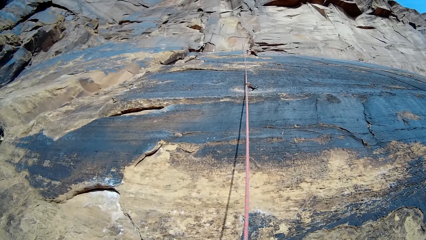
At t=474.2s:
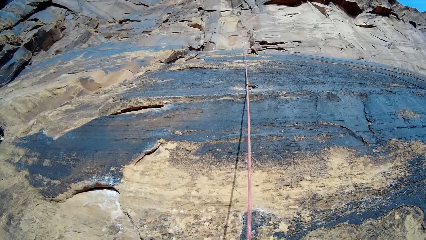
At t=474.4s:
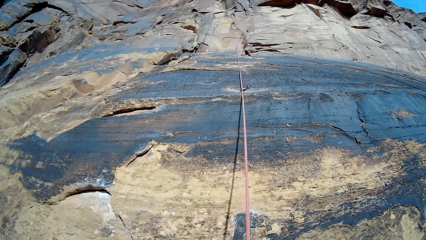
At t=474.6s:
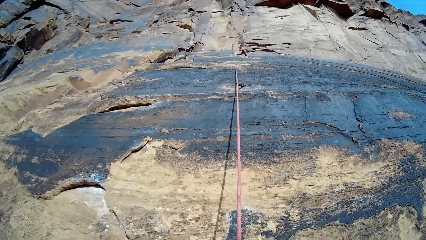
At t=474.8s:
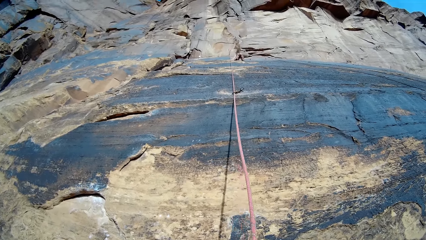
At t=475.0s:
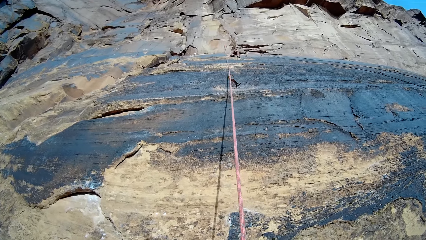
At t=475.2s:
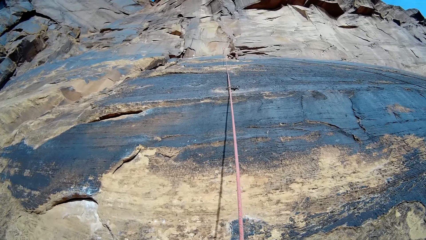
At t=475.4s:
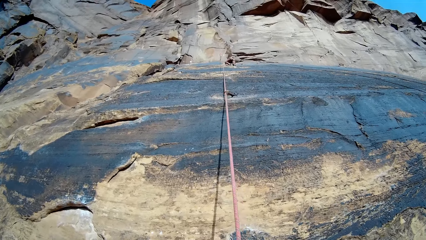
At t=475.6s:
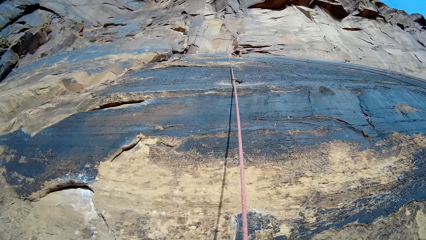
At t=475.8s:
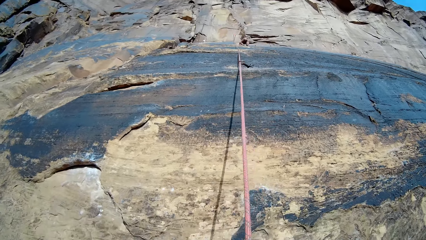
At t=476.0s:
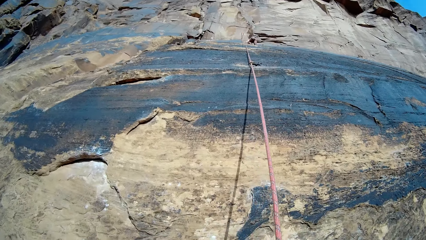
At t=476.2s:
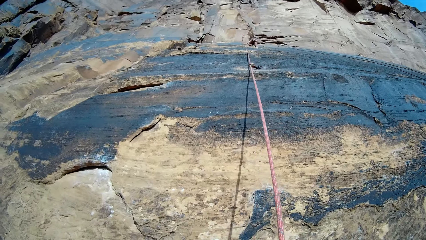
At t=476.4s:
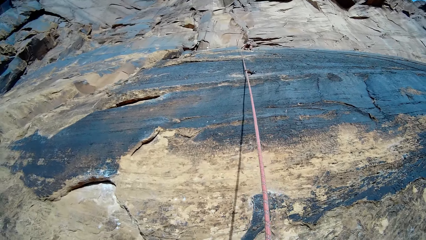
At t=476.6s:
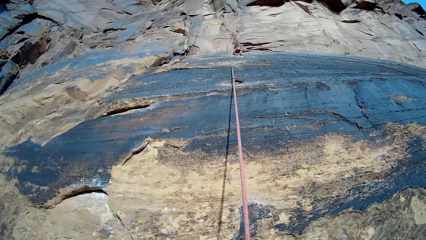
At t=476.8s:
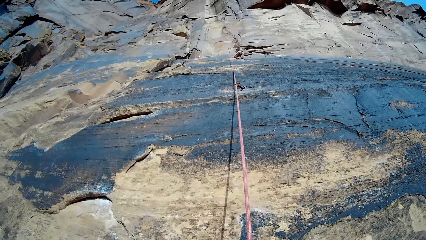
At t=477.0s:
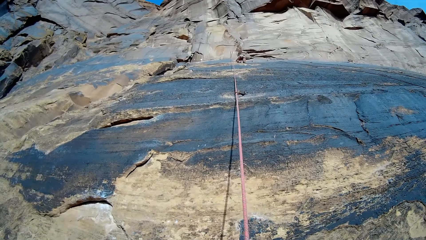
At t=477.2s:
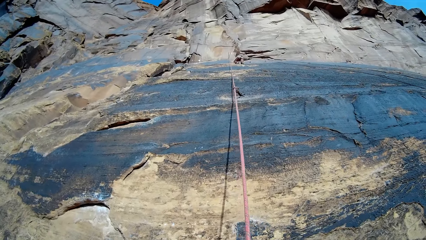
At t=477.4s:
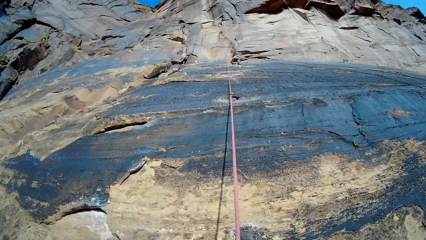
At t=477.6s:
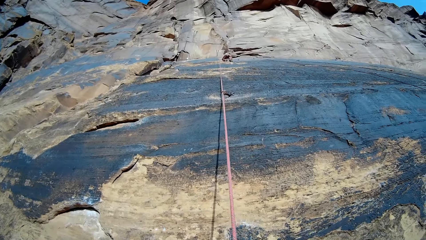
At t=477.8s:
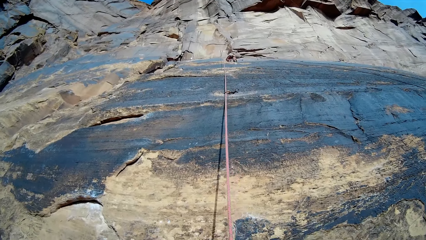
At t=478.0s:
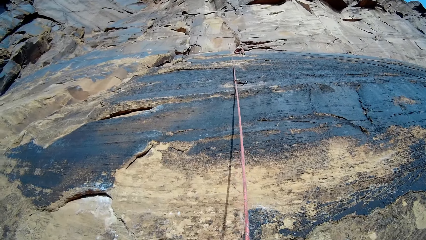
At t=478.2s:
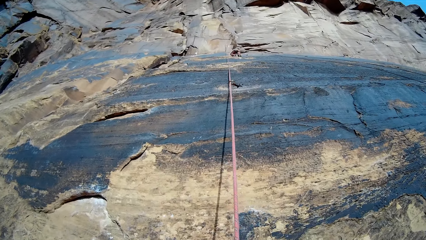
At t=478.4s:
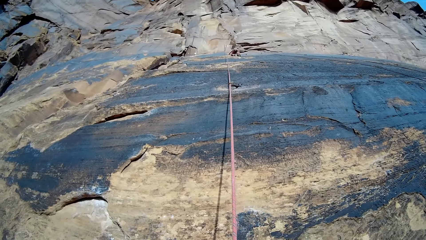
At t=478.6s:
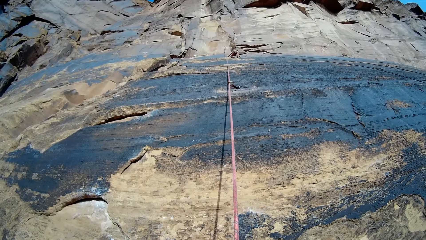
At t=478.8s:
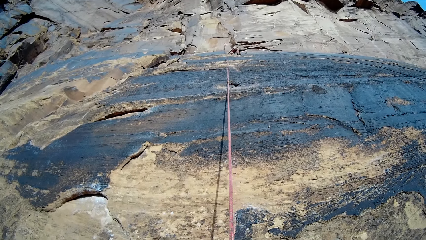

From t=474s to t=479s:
A person climbs up the mountain.

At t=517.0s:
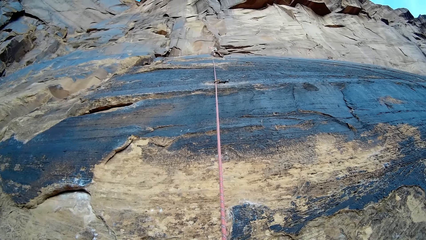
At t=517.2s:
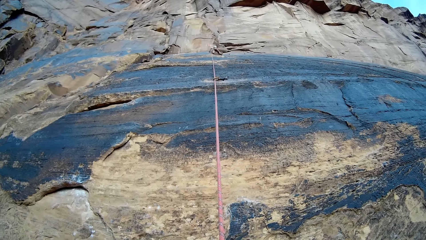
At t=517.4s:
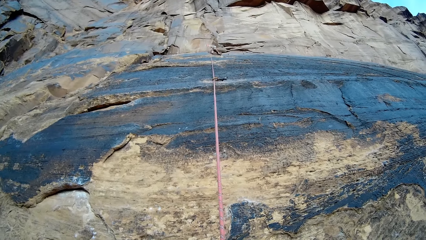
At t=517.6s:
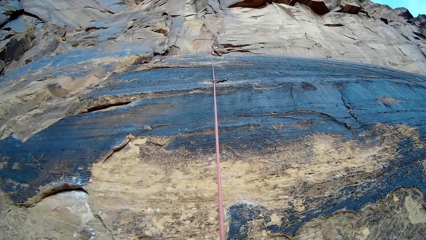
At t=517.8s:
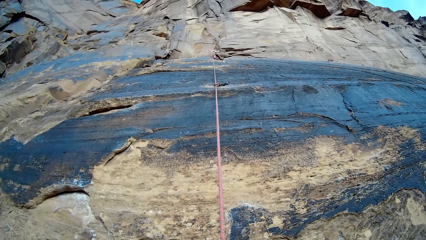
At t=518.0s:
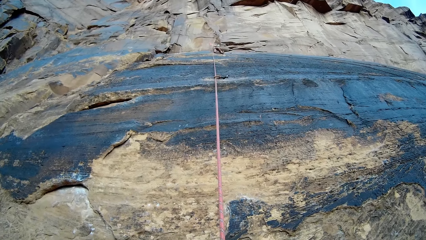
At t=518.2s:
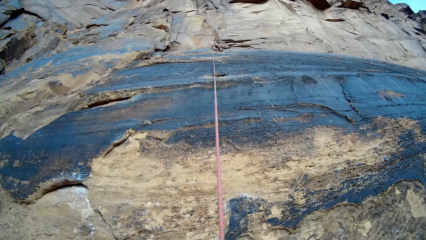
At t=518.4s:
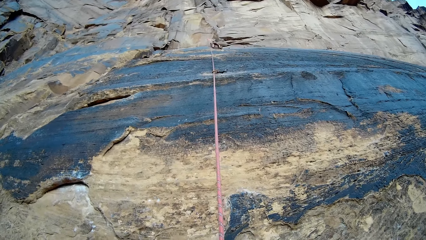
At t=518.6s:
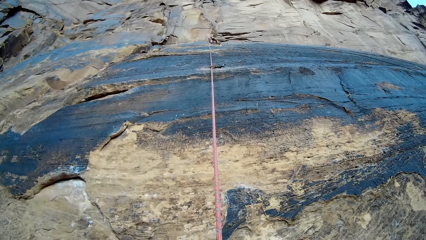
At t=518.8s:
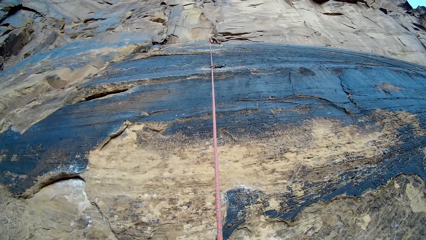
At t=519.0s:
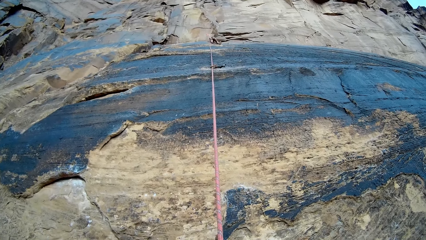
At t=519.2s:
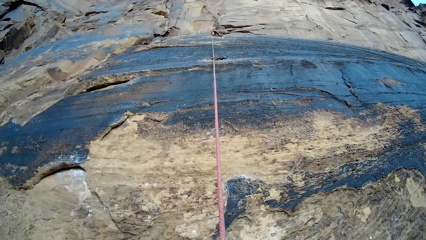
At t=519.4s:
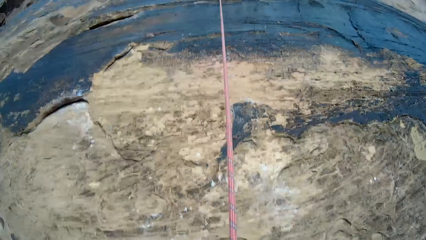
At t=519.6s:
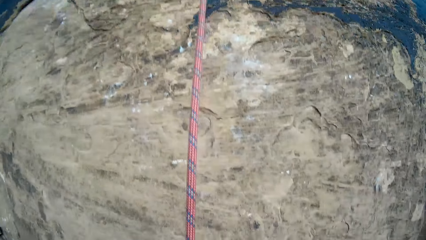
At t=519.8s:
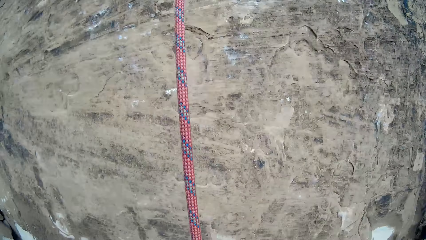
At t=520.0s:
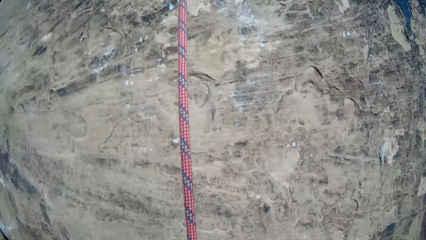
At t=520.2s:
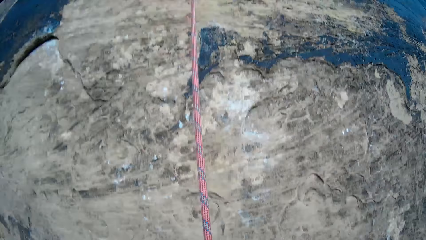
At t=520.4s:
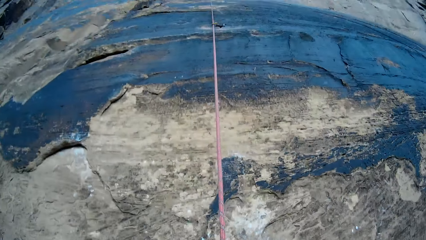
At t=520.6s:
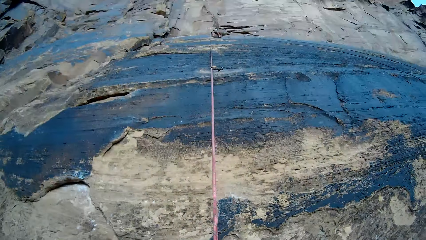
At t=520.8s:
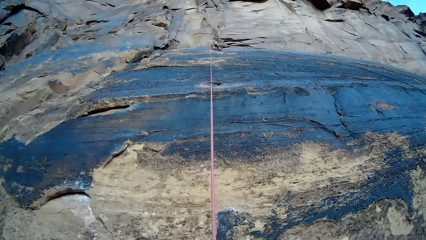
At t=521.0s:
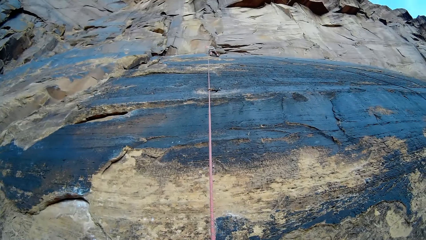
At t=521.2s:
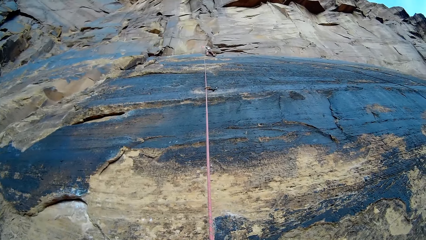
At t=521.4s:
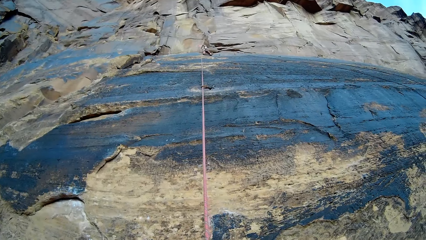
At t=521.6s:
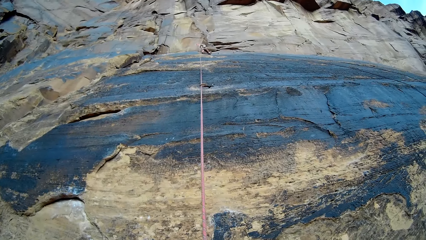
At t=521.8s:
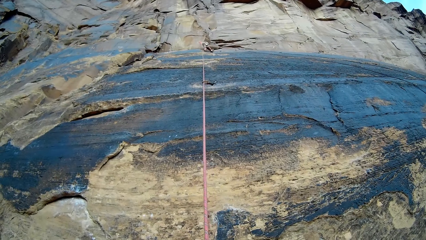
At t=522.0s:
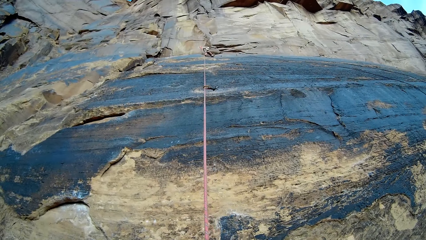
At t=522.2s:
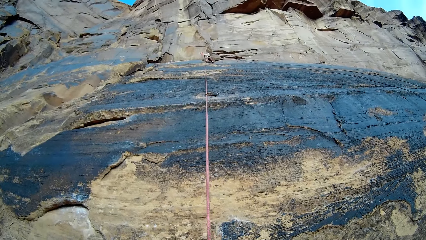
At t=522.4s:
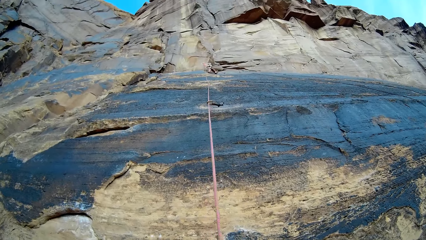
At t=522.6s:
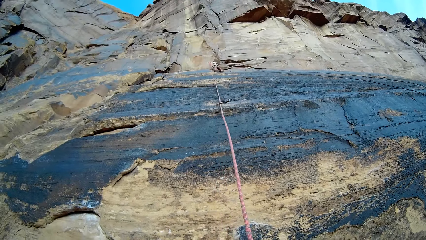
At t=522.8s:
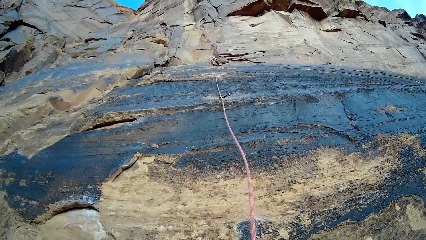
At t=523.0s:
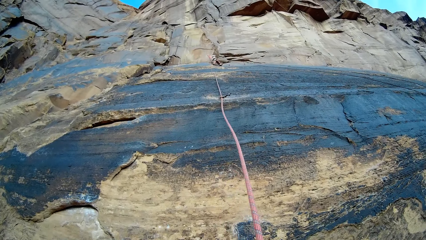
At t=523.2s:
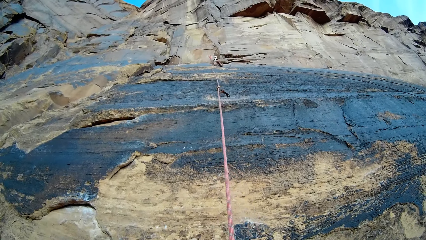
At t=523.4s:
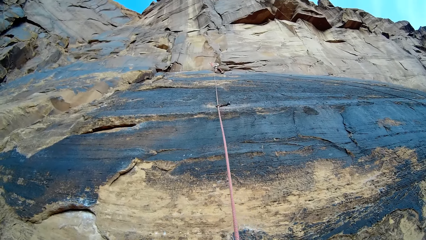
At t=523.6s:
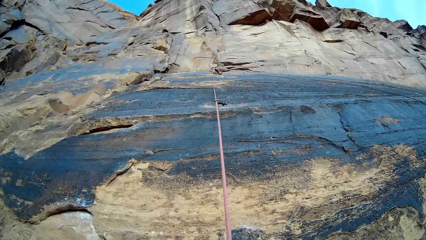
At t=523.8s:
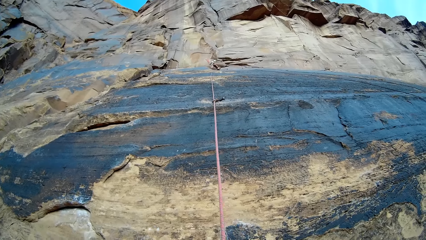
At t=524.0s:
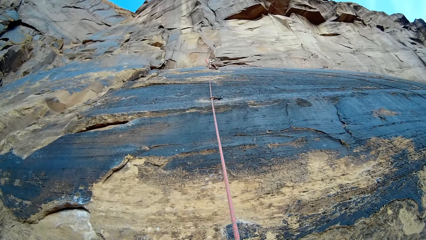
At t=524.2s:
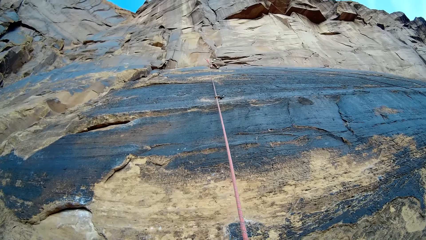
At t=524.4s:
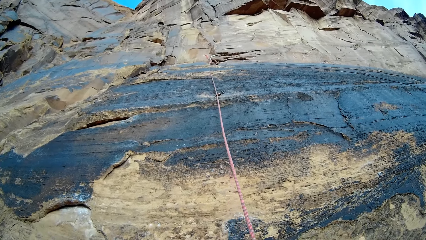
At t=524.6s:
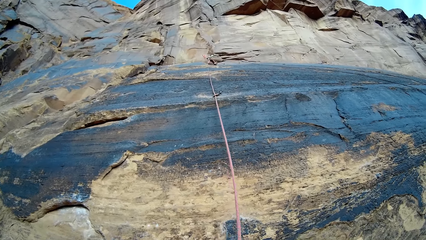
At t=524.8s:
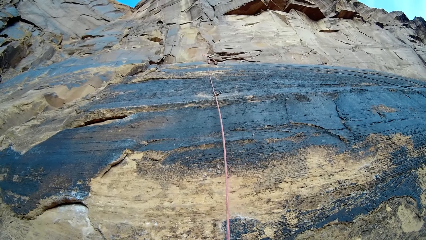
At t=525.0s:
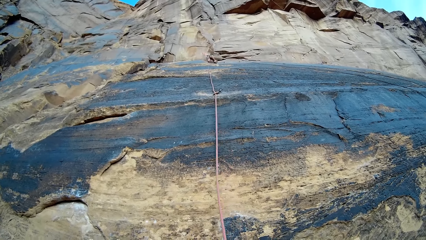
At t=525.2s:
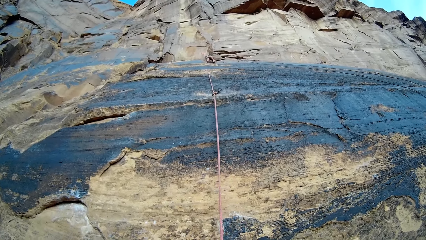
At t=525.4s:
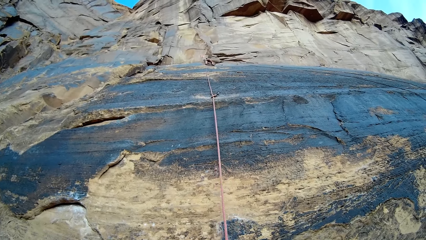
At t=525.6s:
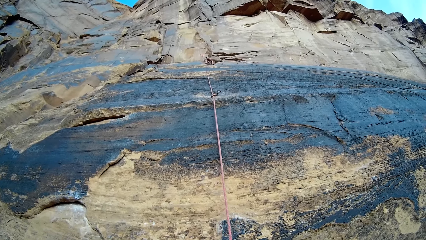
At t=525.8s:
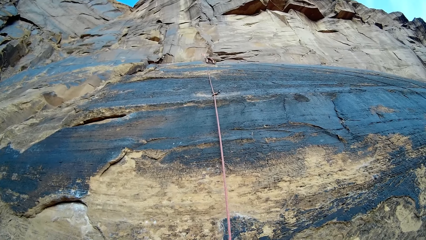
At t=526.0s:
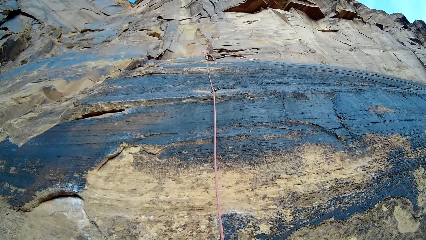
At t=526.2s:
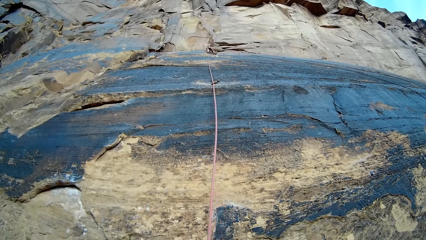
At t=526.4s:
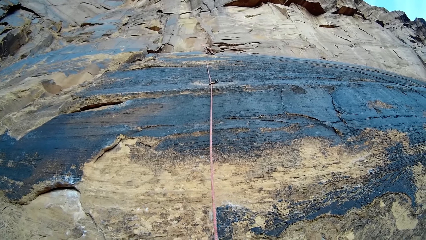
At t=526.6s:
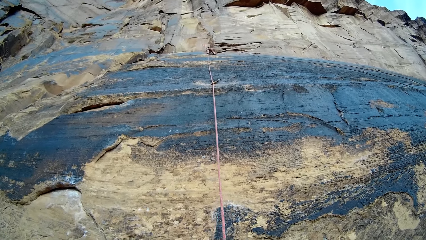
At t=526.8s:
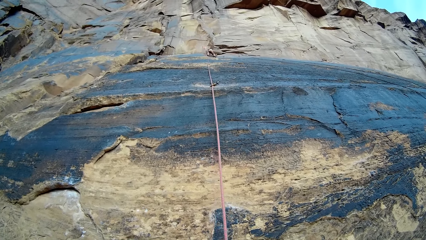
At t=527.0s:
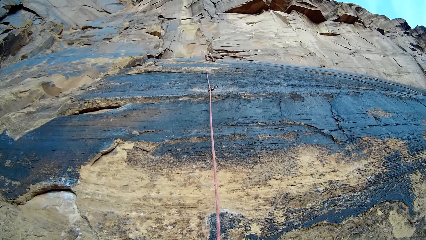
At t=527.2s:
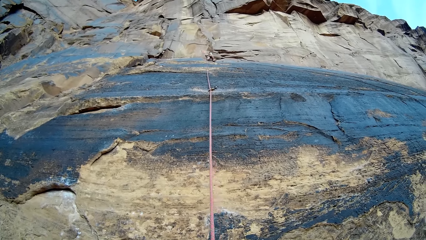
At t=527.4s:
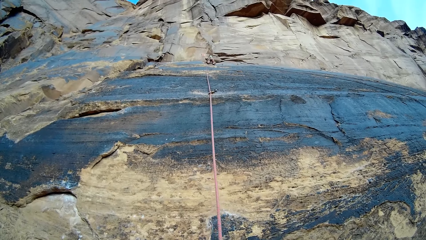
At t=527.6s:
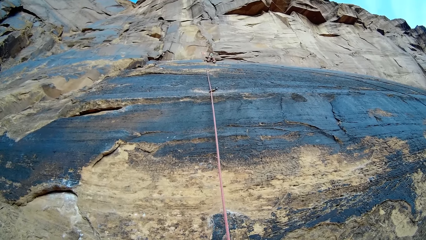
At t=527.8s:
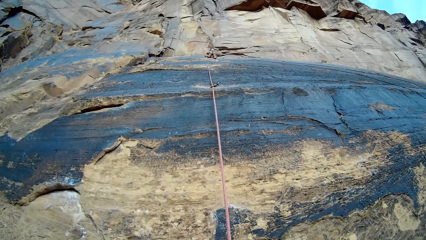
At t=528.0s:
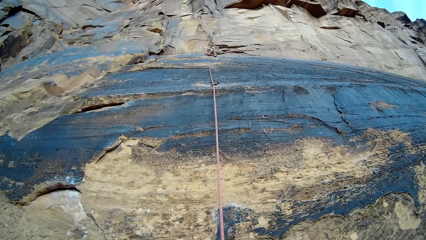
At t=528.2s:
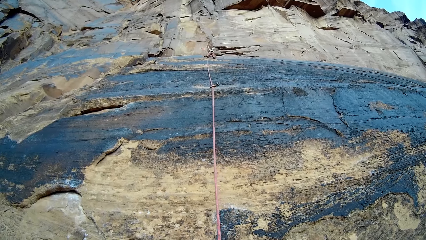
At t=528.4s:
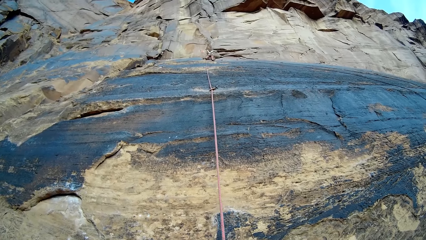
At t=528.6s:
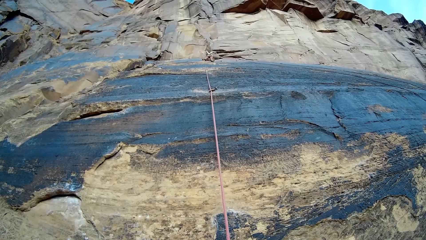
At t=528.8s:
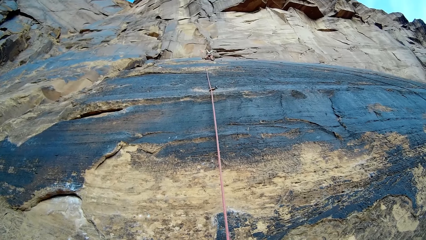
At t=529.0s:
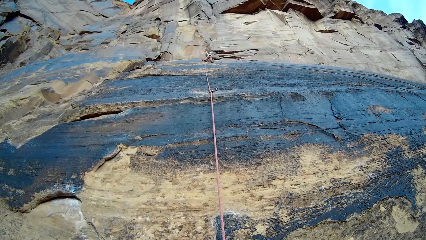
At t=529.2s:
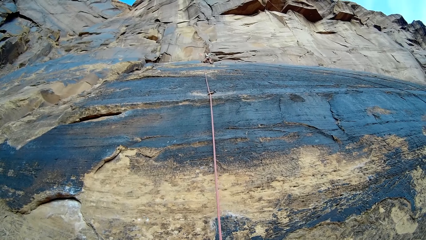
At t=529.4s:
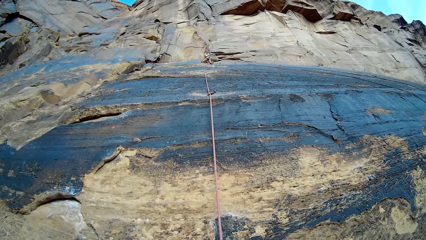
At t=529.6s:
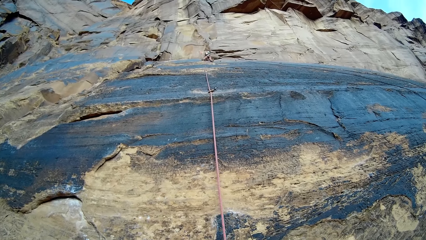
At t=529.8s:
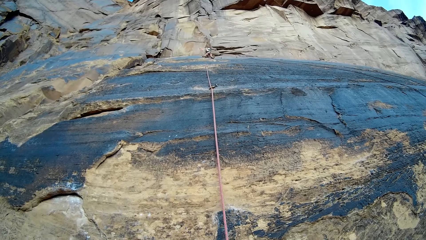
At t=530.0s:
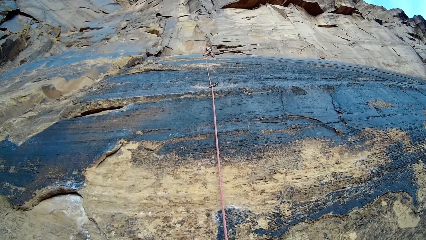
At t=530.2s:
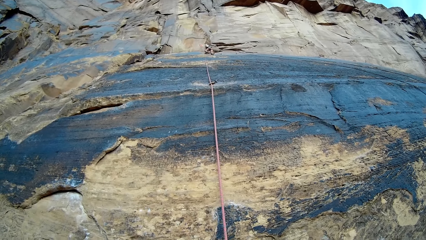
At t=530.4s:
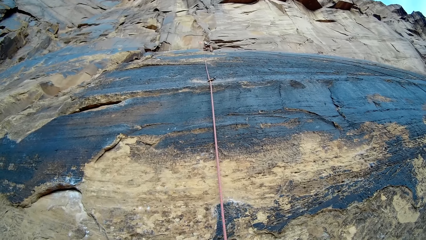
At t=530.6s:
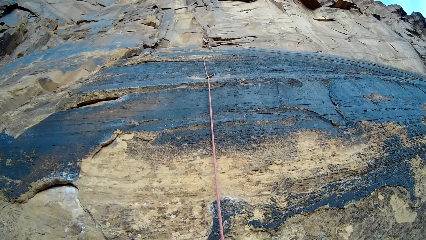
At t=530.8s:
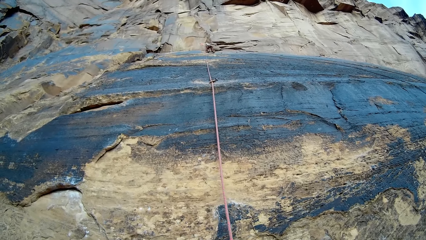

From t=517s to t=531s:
The camera wearer looks down the mountain. A person rests up the mountain. The person climbs up the mountain.
